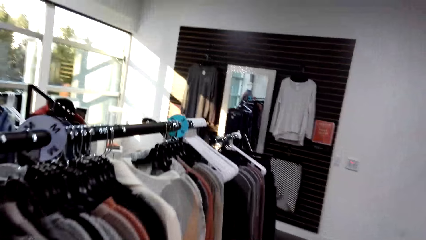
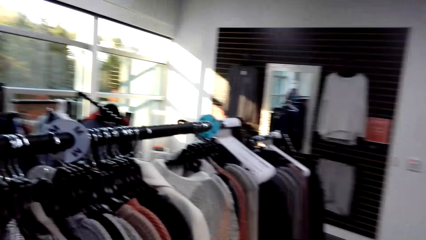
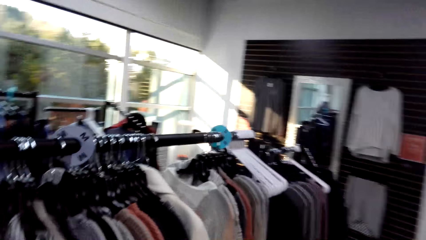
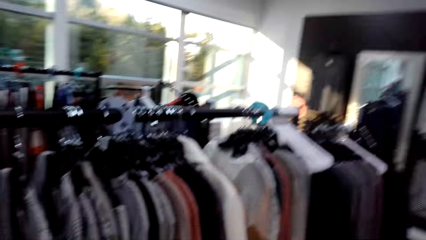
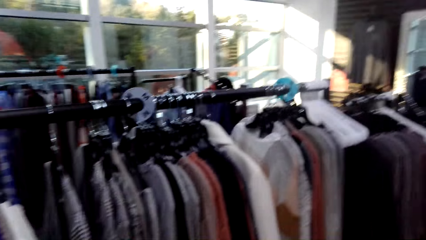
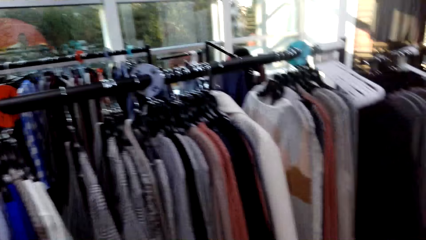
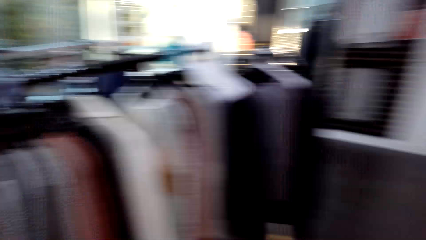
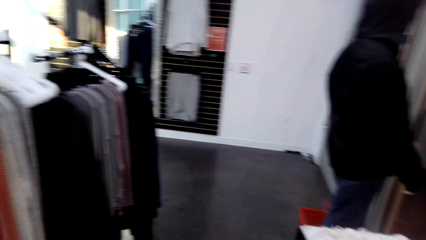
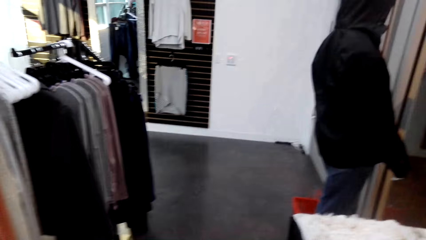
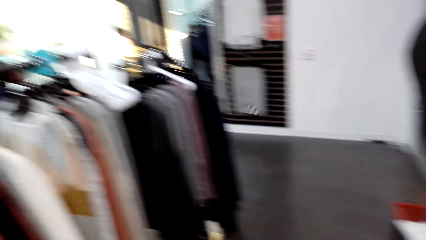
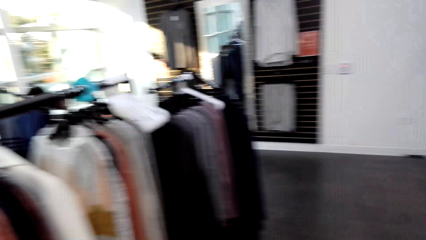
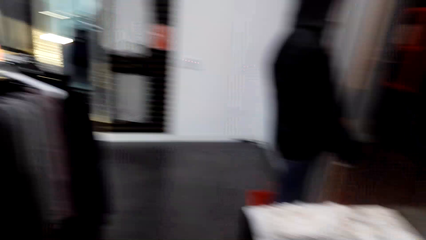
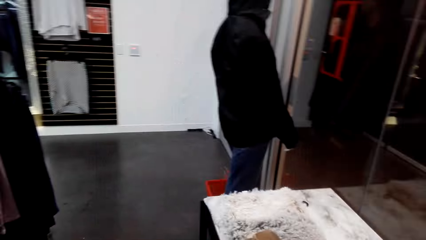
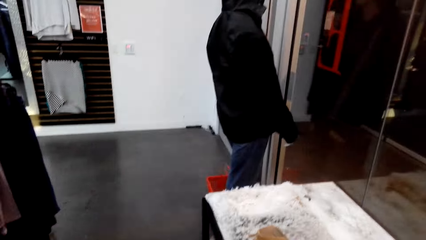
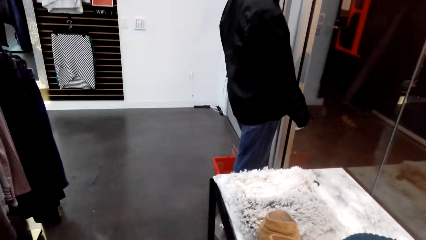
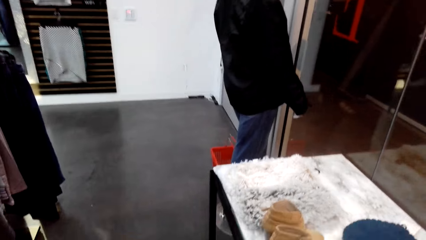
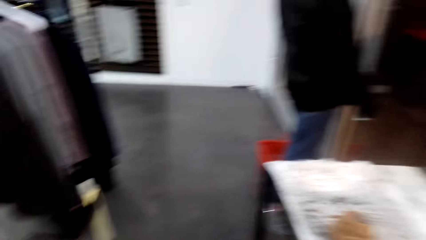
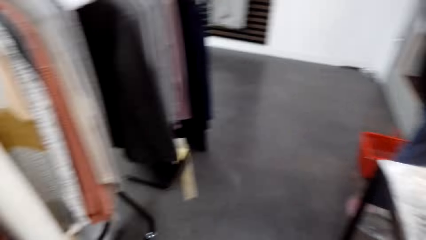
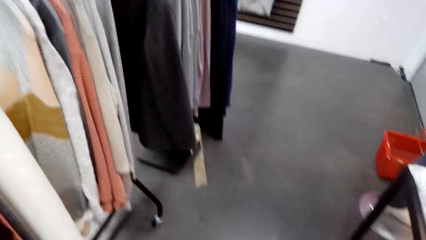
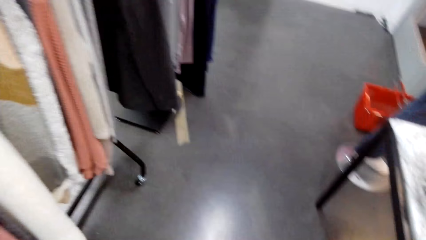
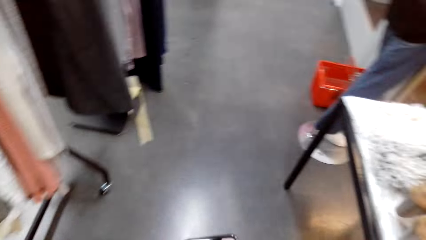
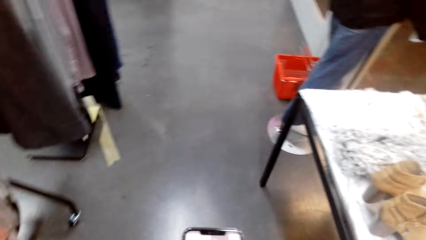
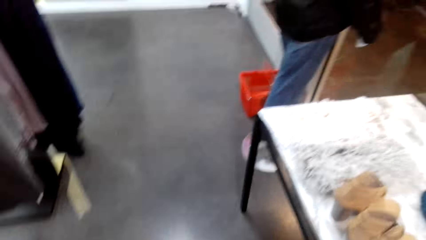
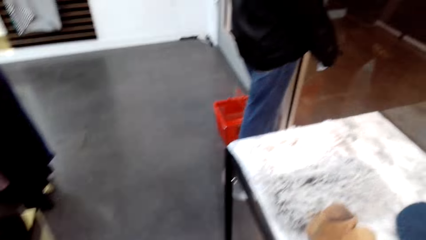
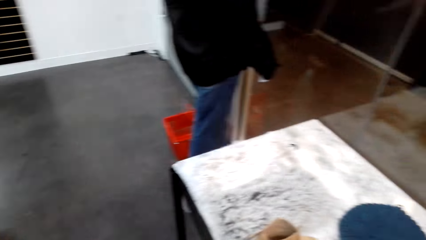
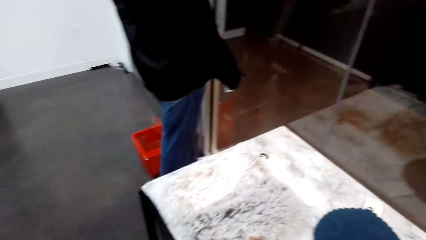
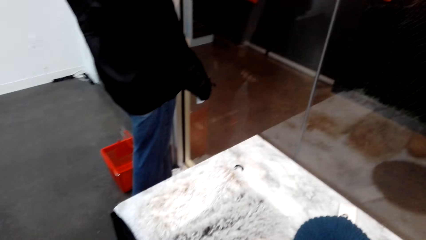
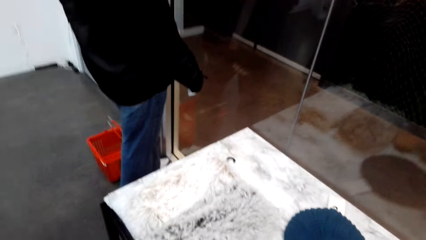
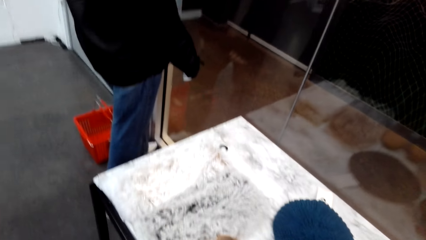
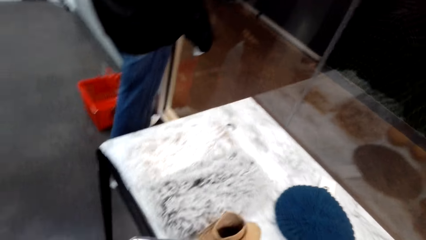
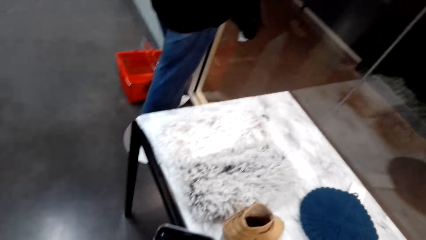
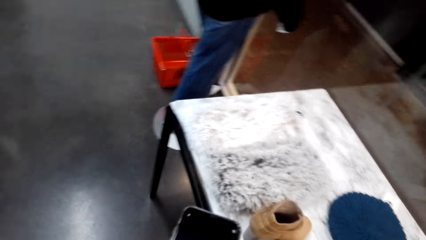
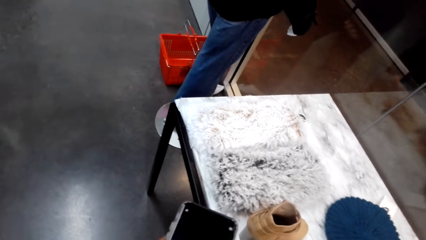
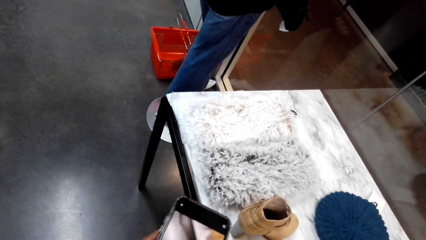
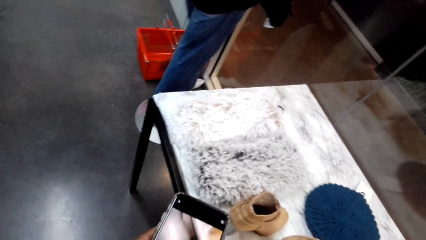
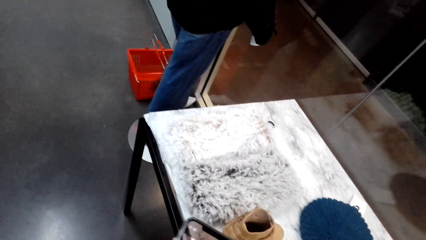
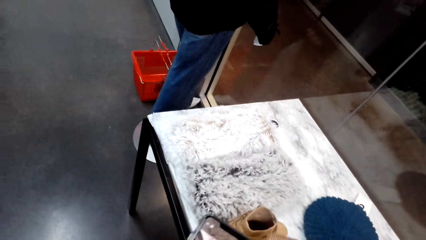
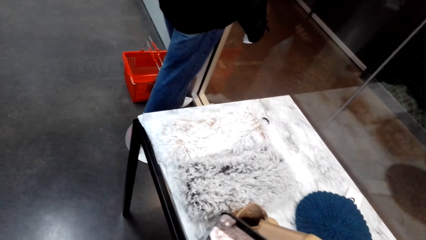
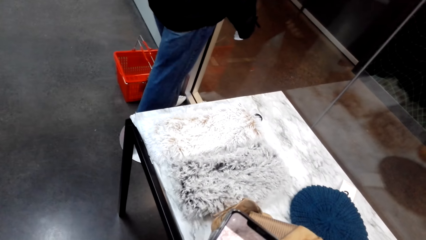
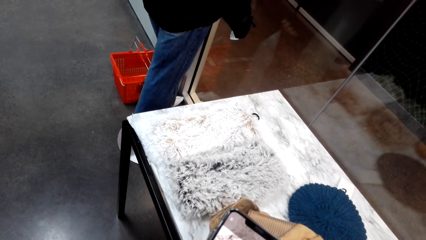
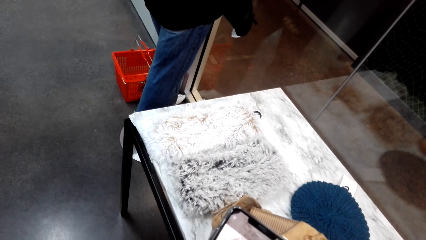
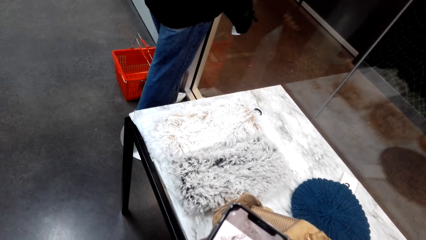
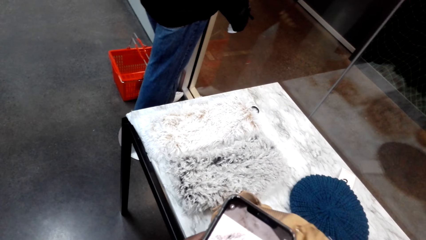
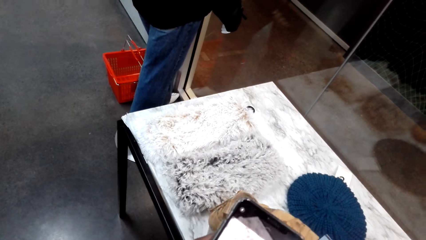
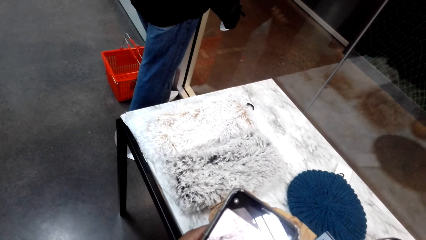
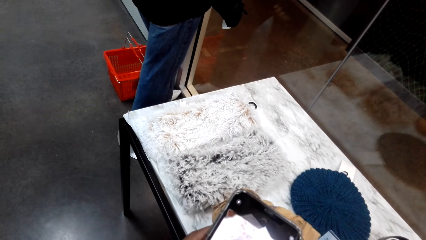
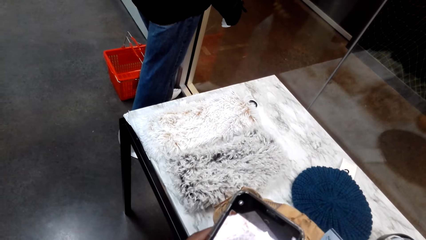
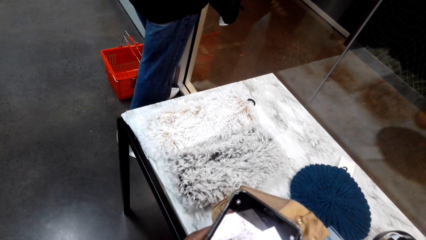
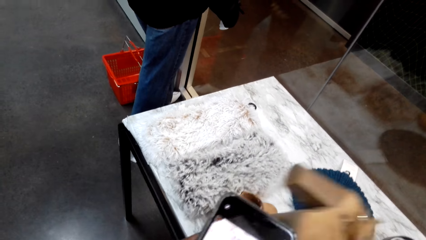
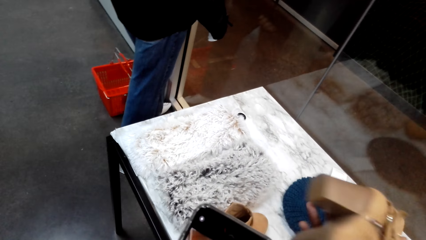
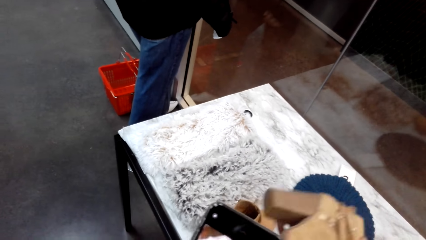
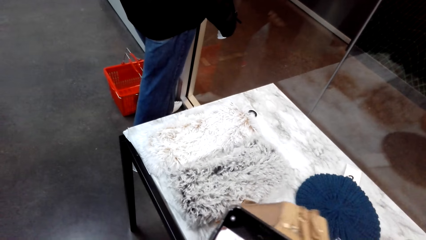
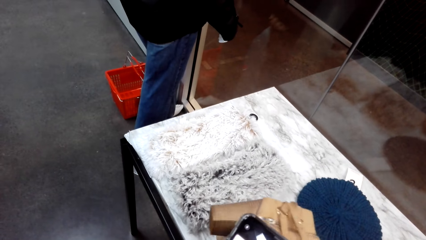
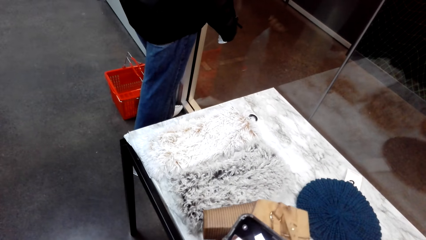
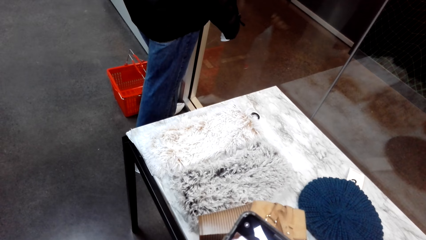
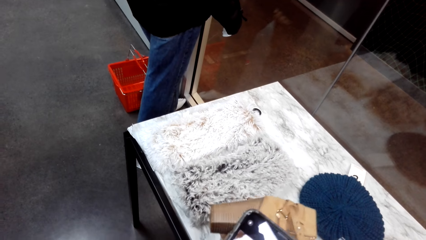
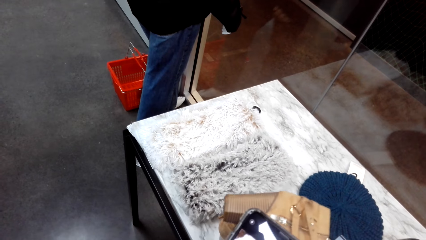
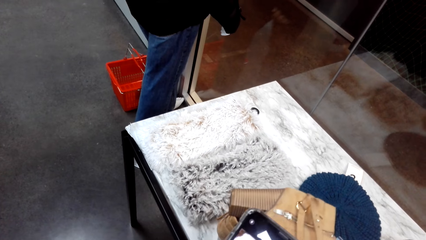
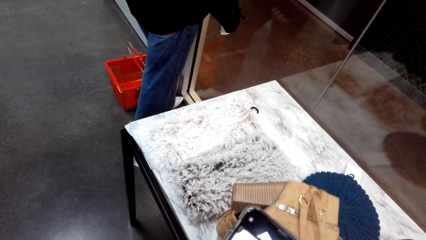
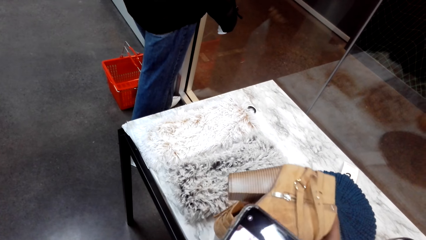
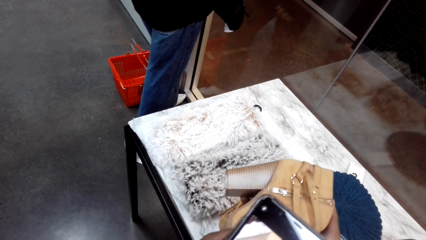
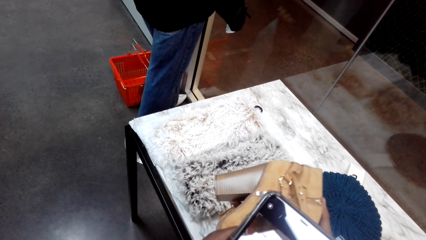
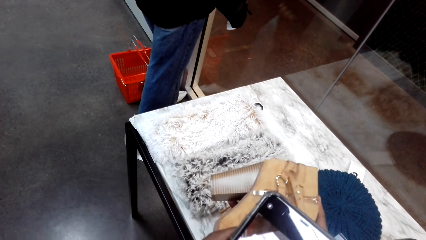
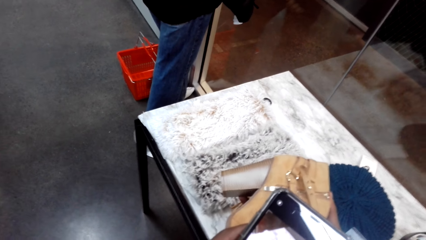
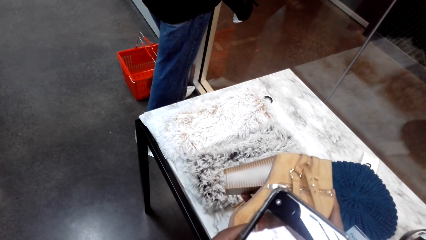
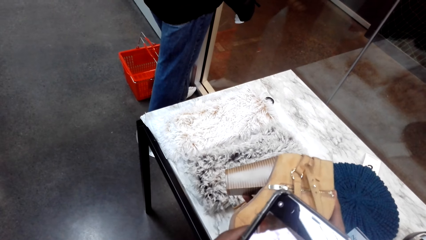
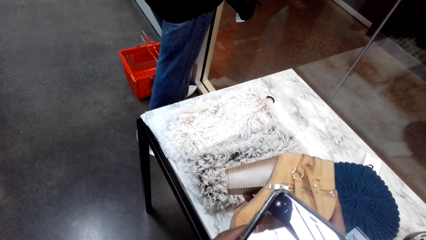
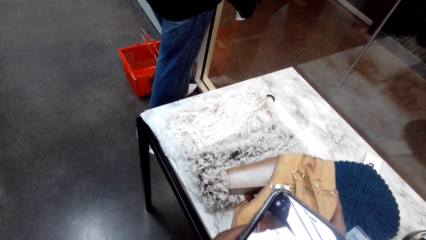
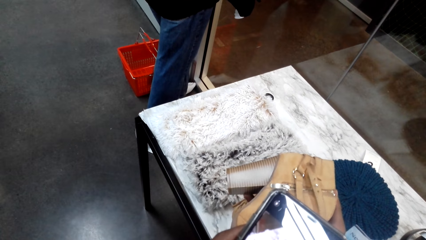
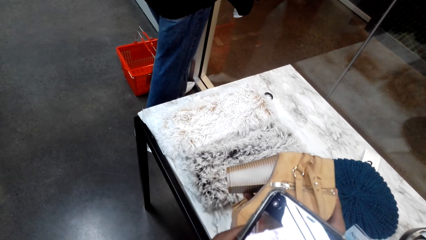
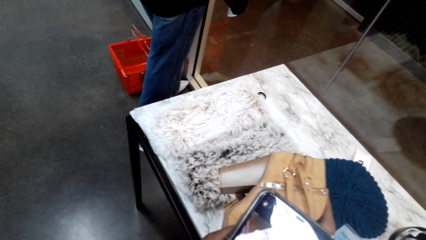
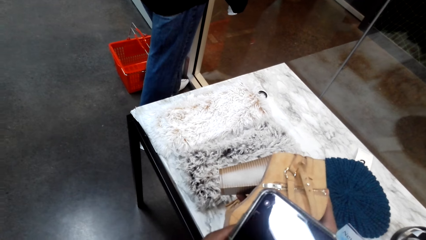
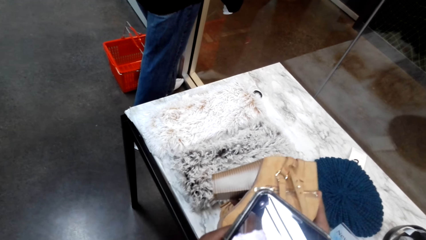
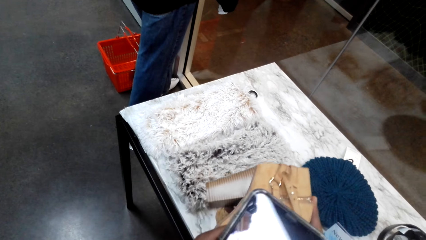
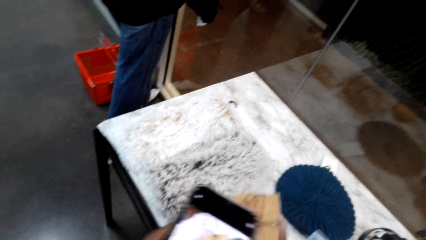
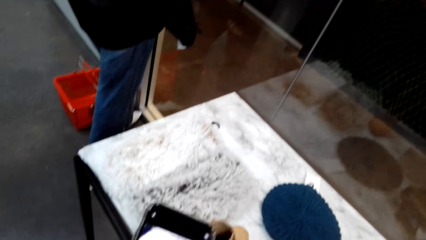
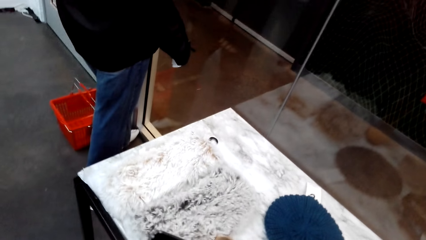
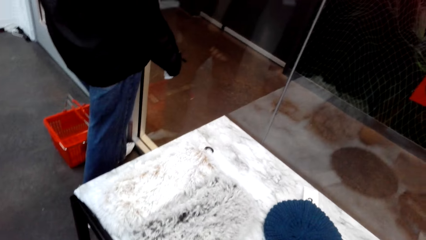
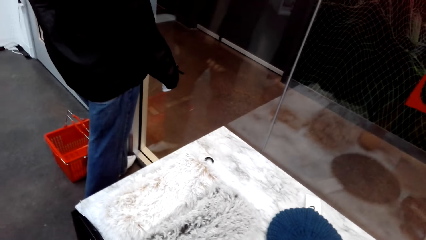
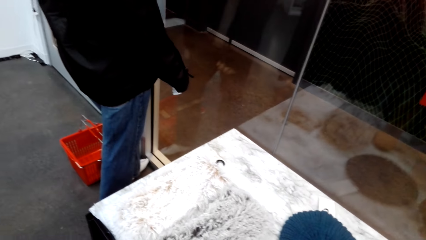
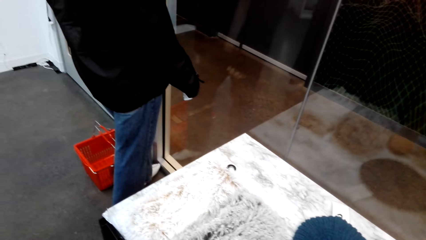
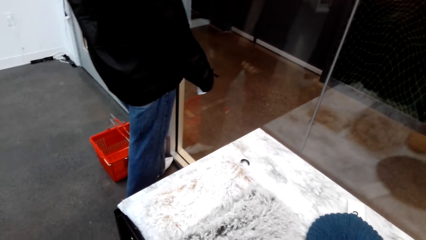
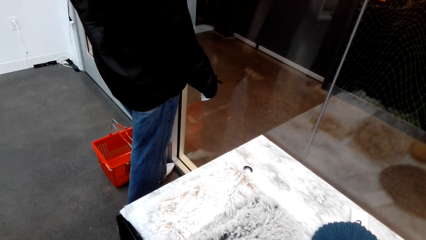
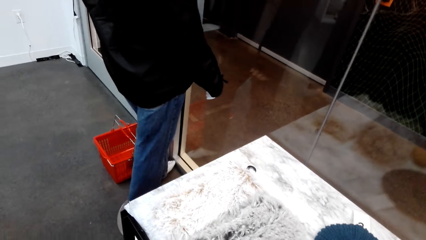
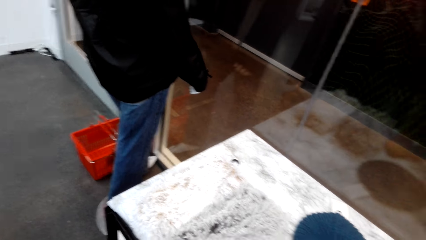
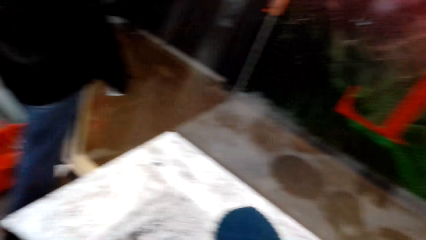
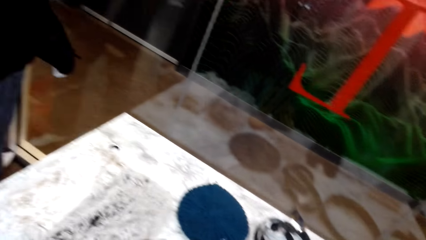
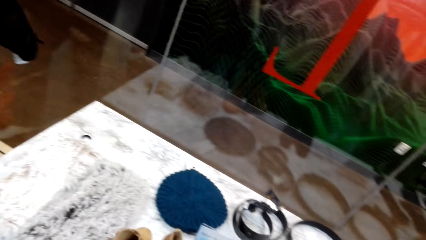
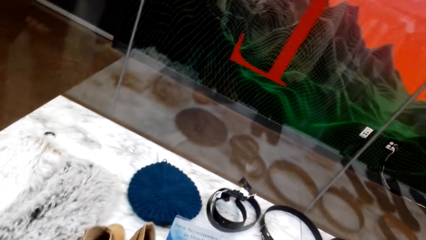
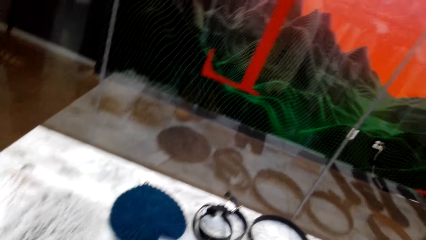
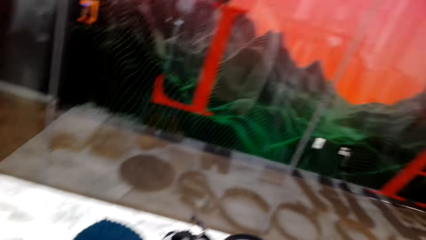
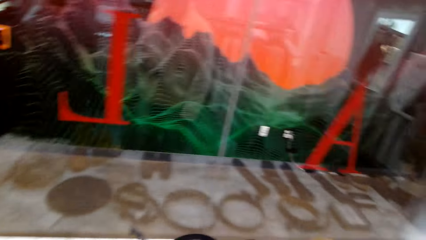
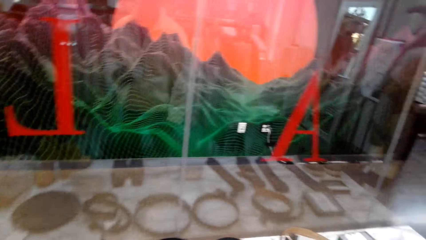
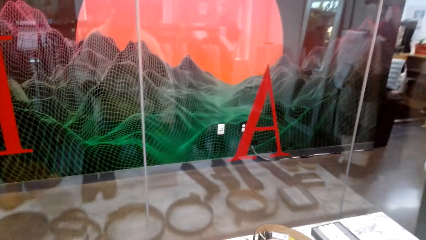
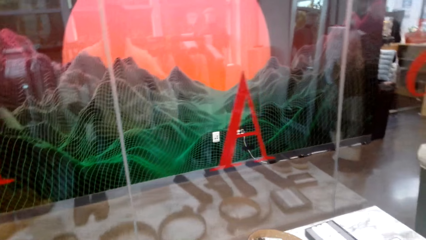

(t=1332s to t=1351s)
The camera wearer looks around. They look around again. They capture a picture with a phone. They hold a shoe. They capture a picture with the phone. They pick the shoe. They capture a picture with the phone repeatedly. They put the shoe down. They look around. They look at the display table.
